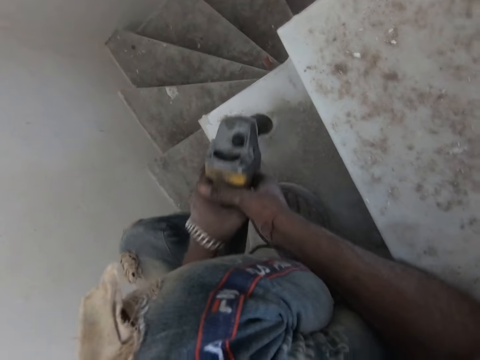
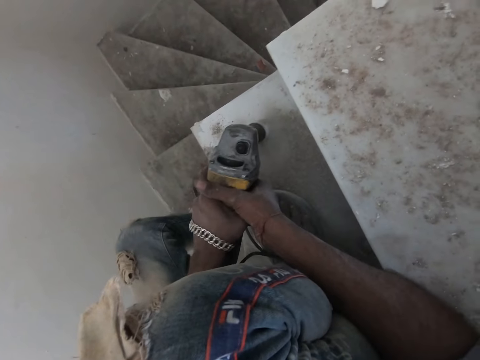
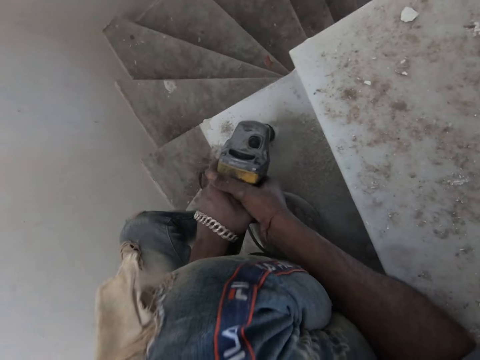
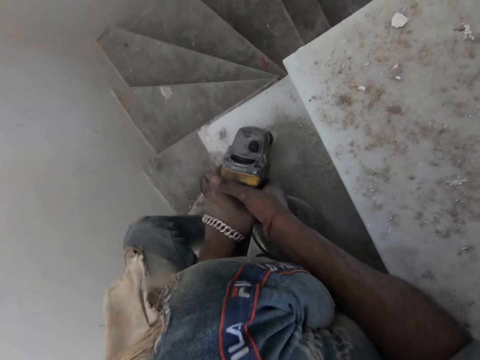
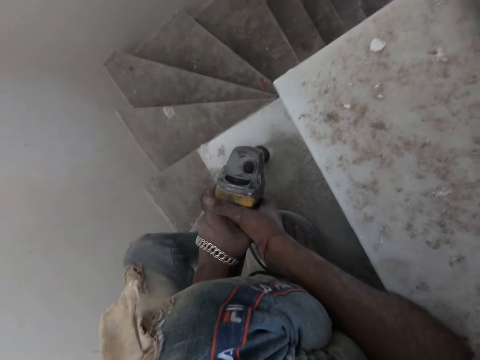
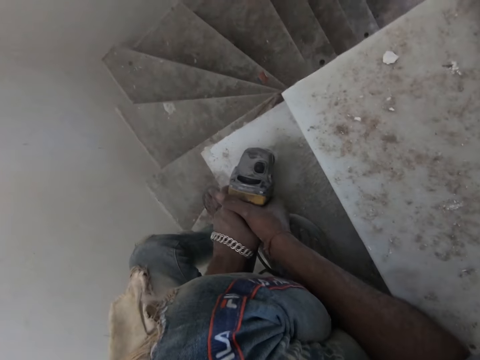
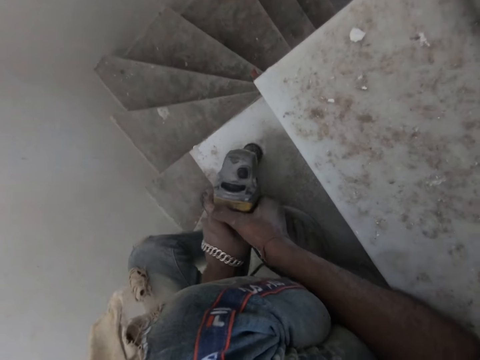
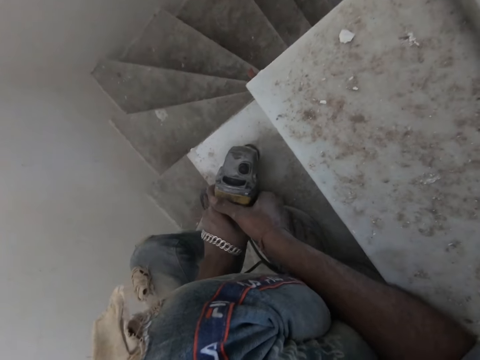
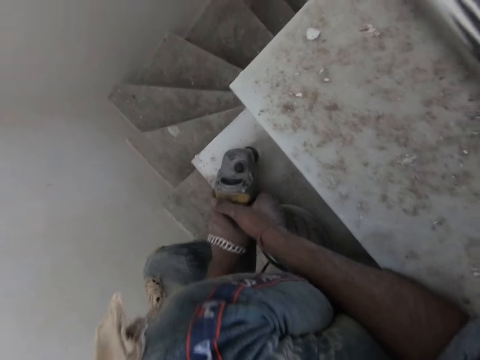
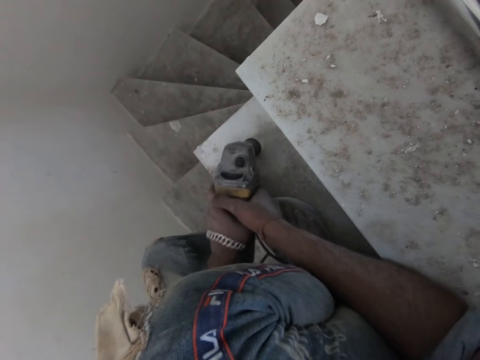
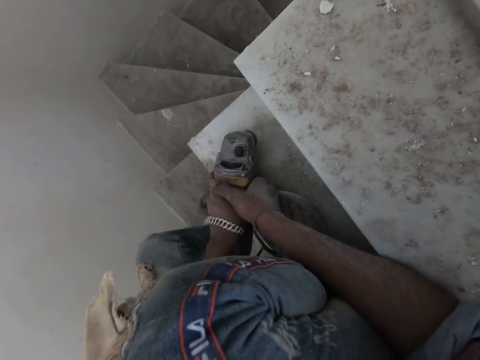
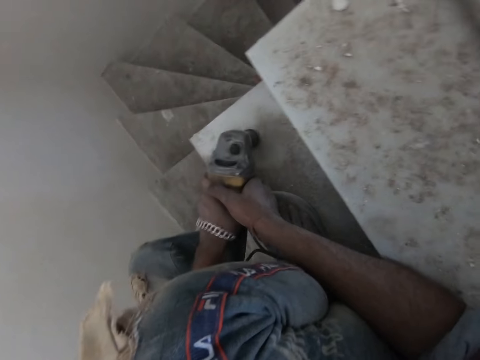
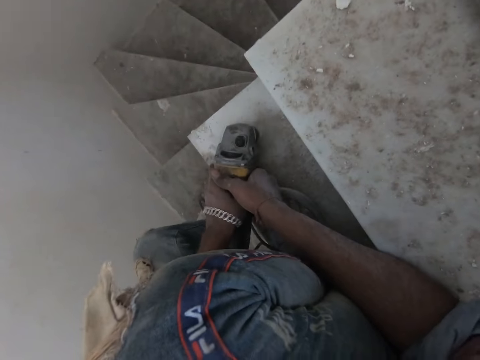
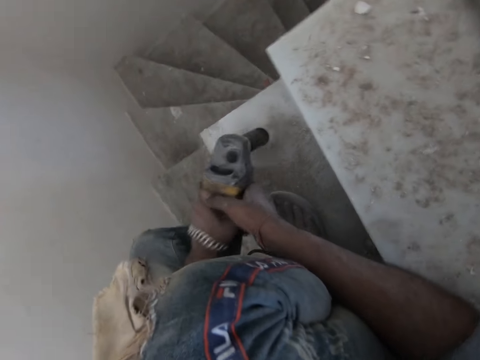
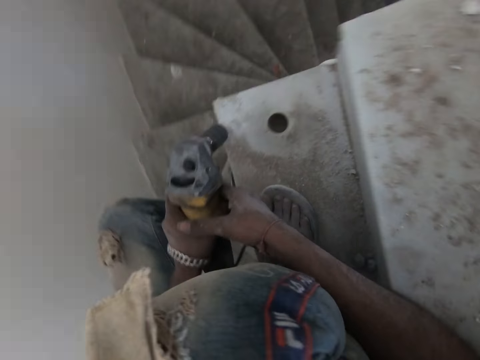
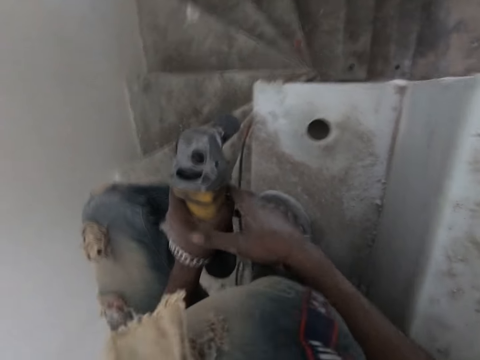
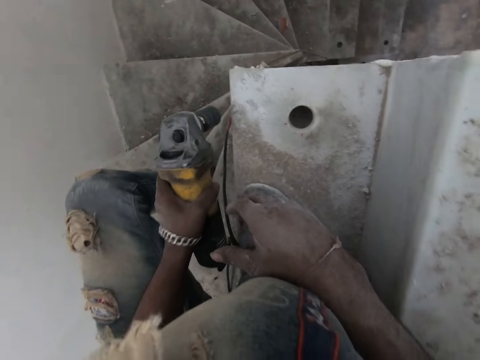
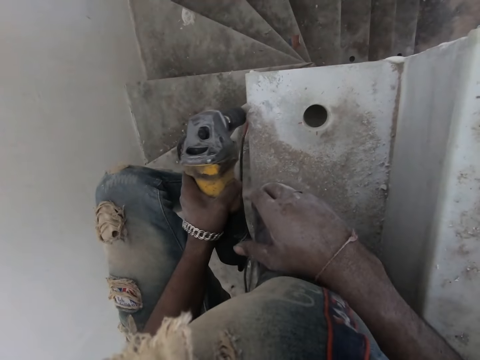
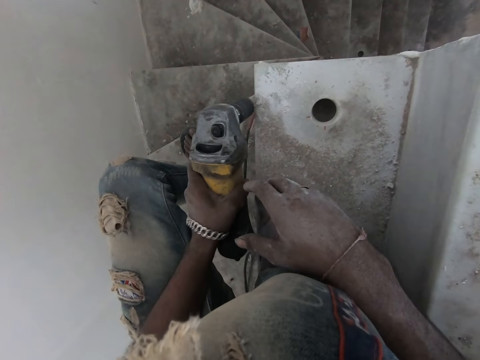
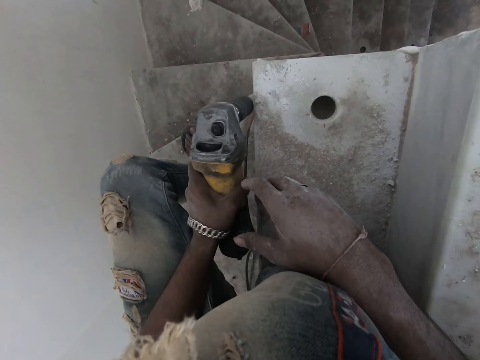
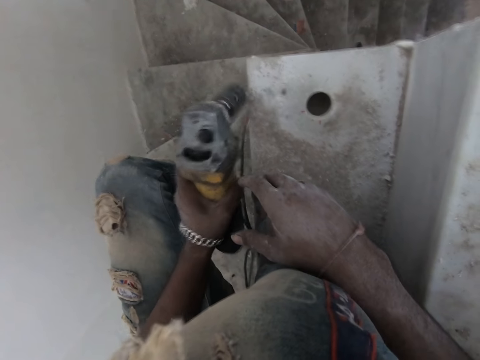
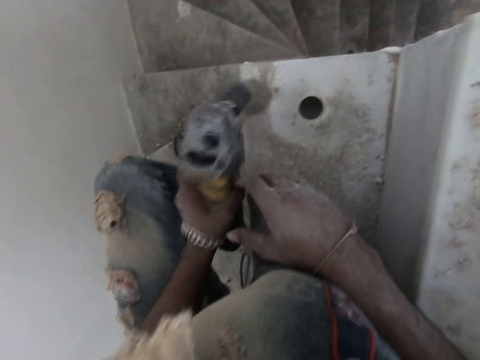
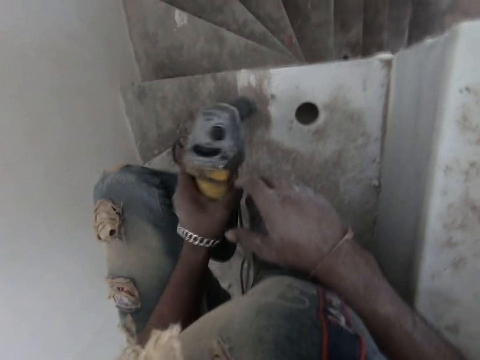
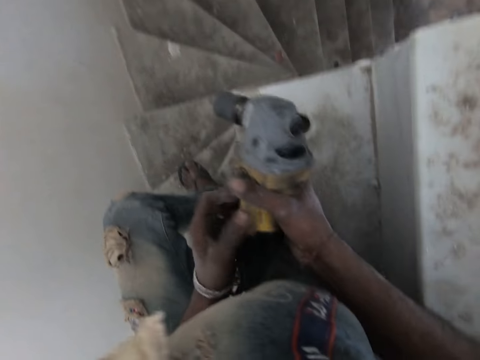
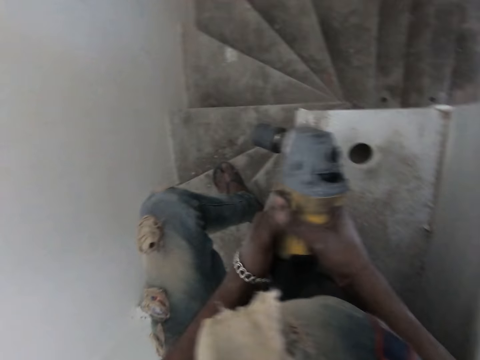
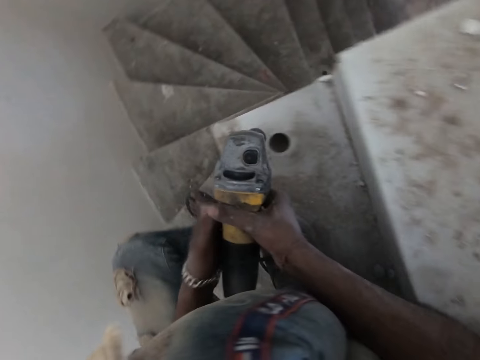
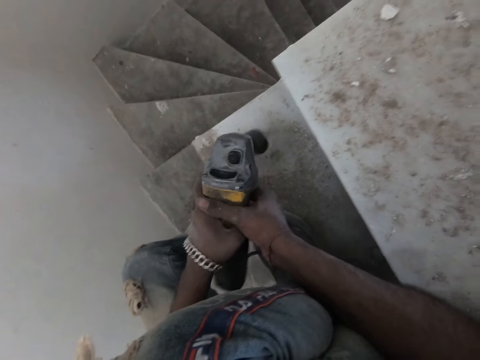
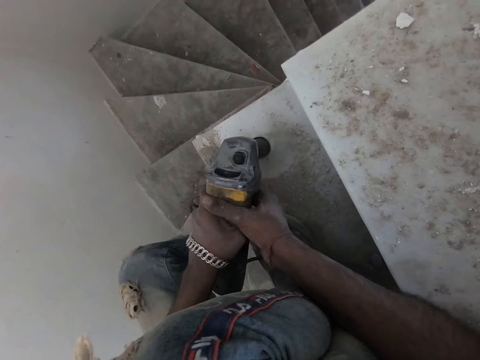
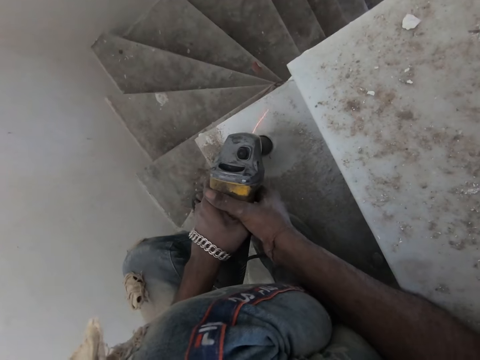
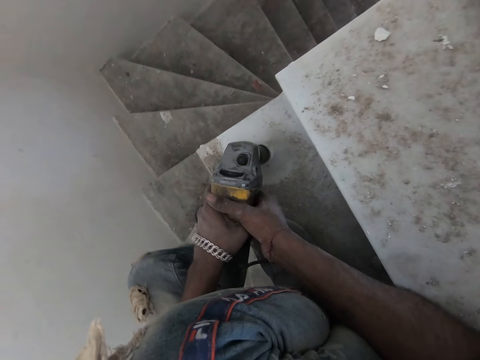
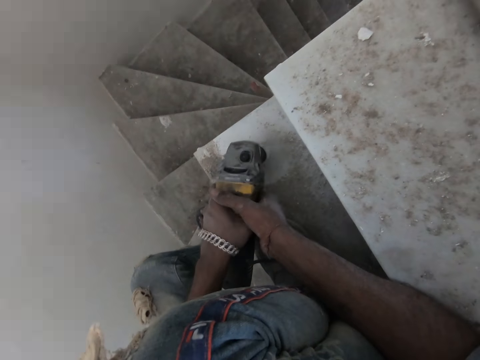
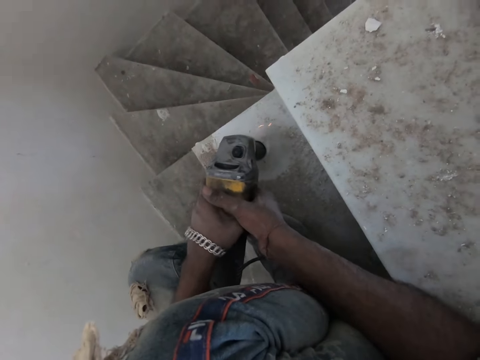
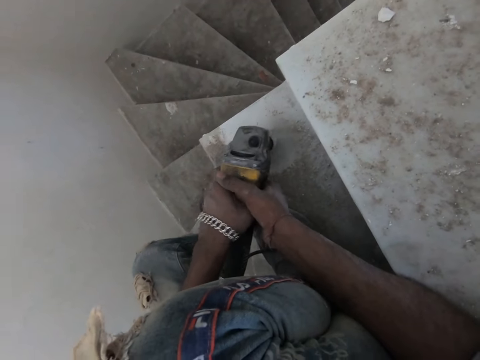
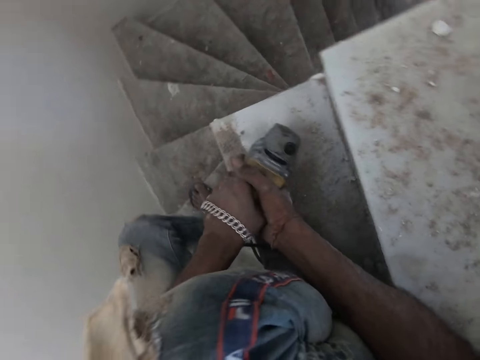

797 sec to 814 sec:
The camera wearer drills the hole in the stair with the rotary hammer drill in both hands. He removes the rotary hammer drill from the stair with both hands. He holds the drill. He turns off the rotary hammer drill in his left hand. He hits the rotary hammer drill in his left hand on the stair. He holds the rotary hammer drill in his left hand with both hands. He turns on the rotary hammer drill in his hands with his left hand. He drills the hole in the stair with the rotary hammer drill in both hands.

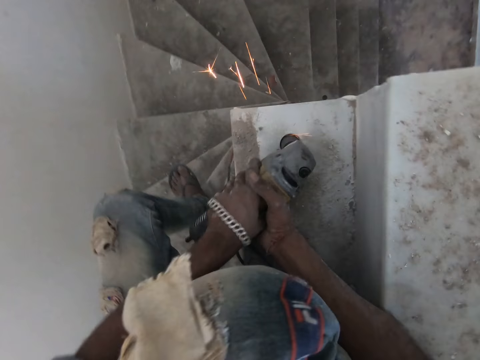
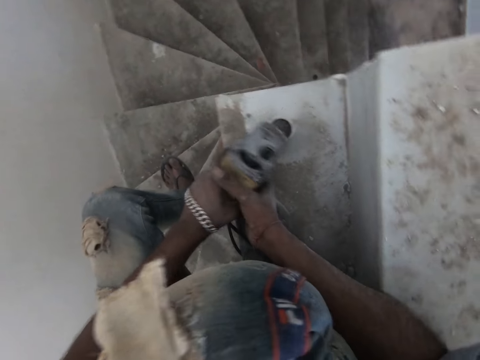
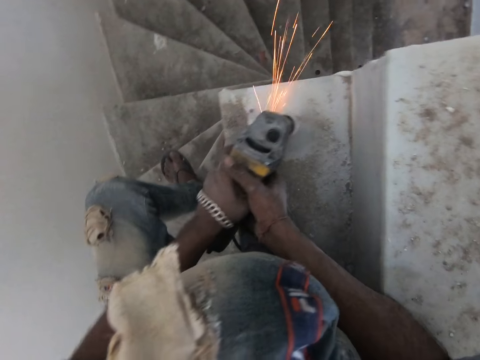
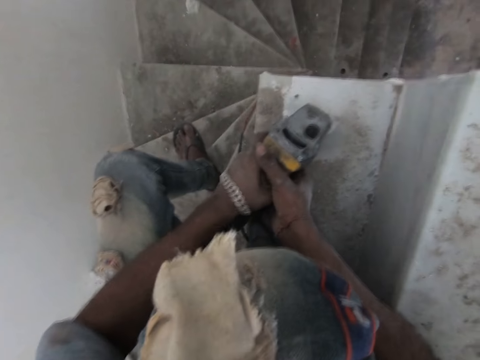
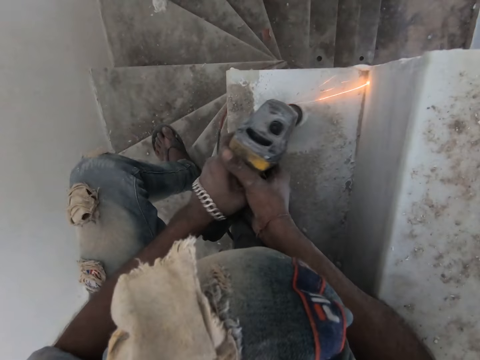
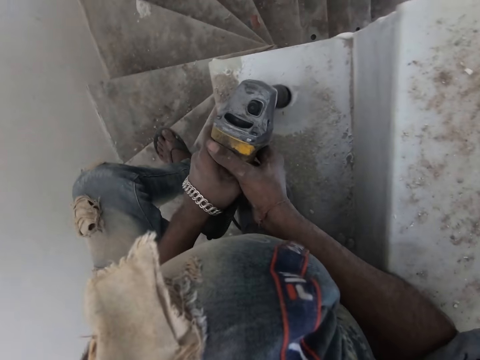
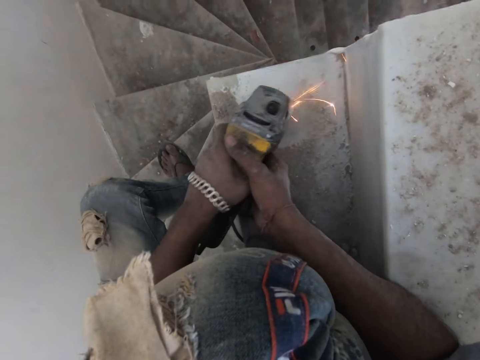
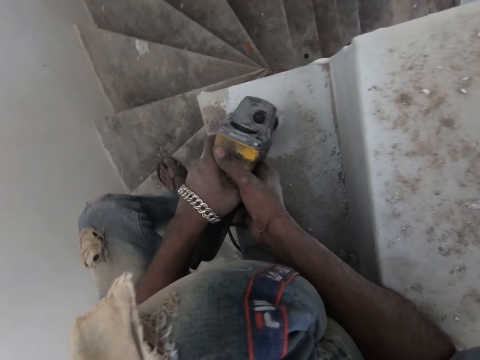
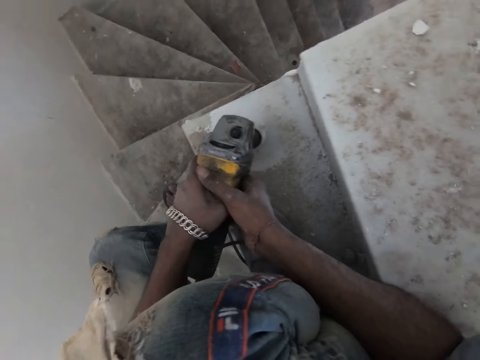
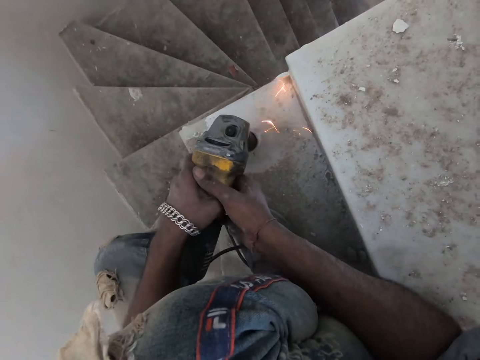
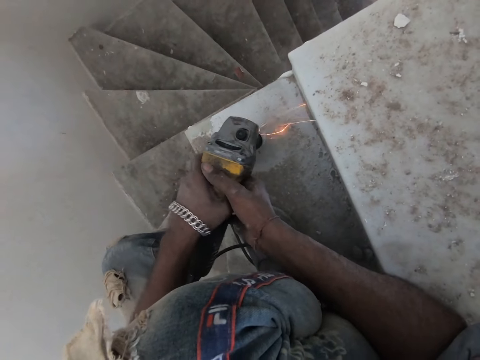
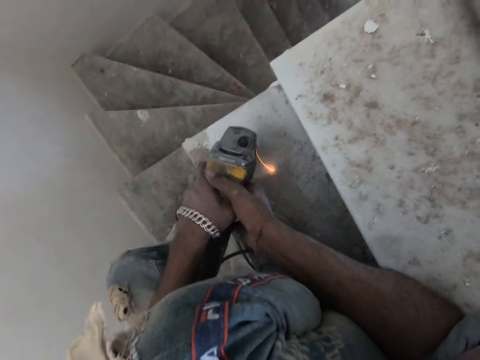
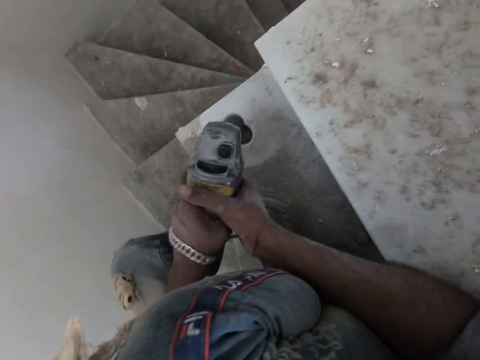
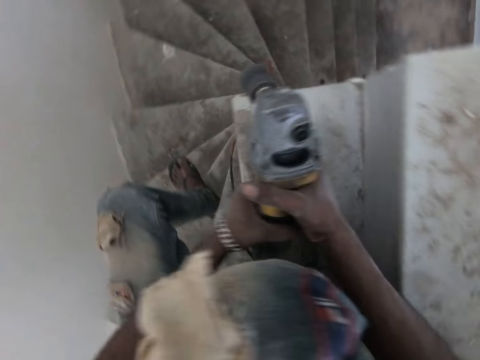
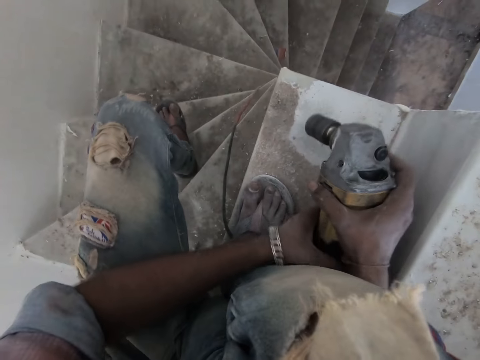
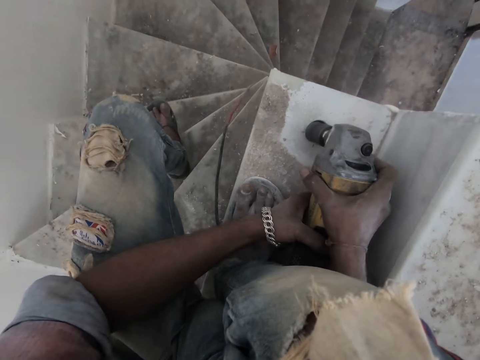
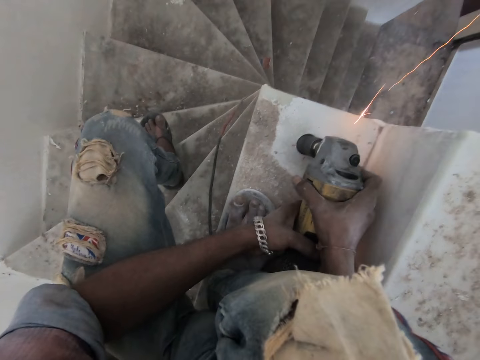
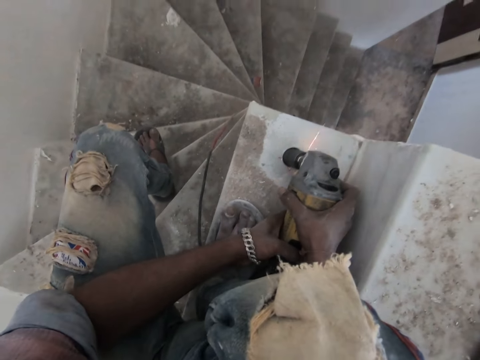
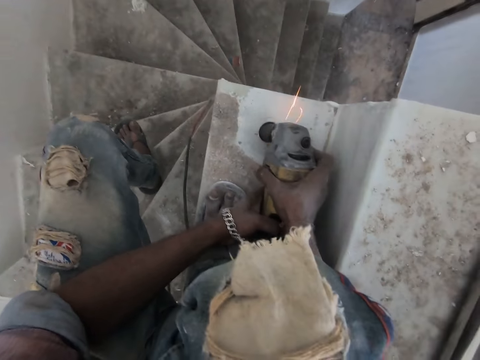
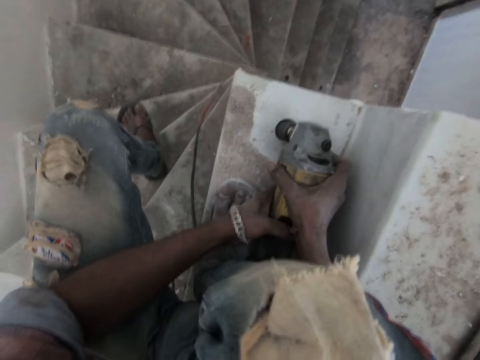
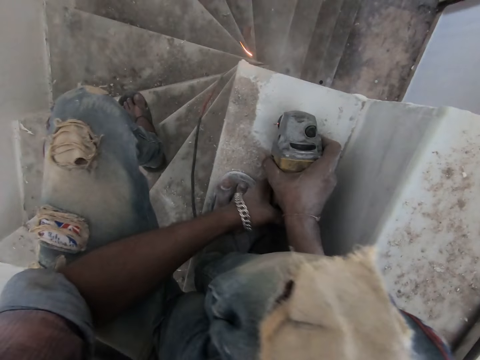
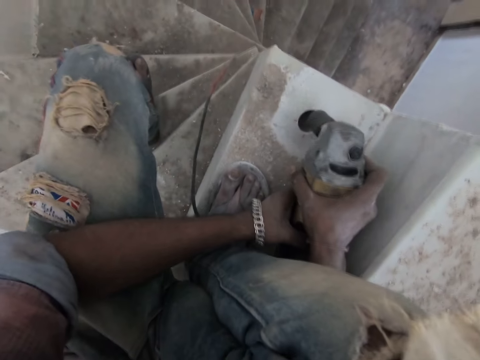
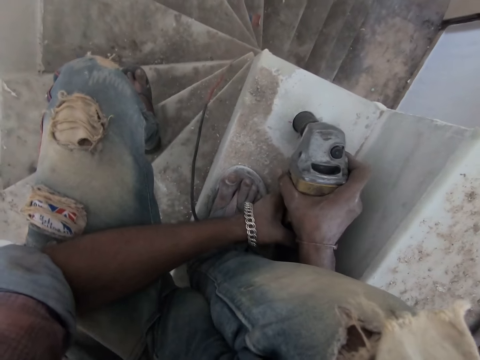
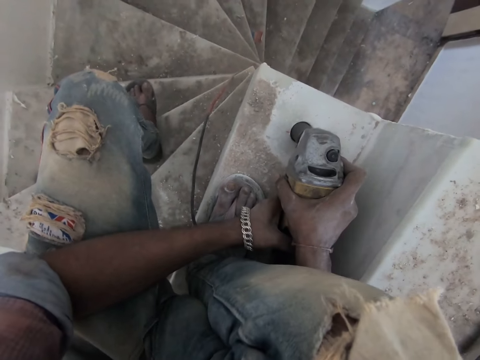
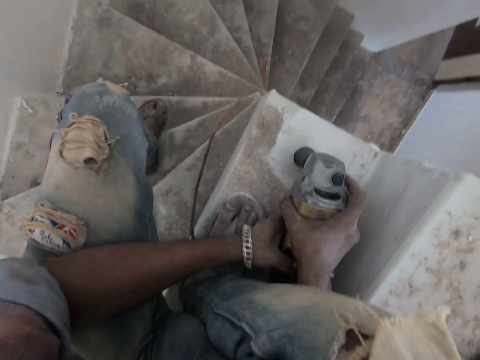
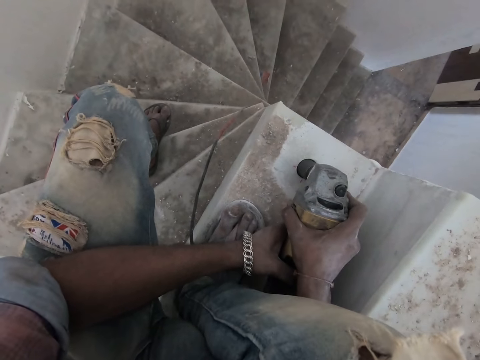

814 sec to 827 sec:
The camera wearer removes the rotary hammer drill from the stair with both hands. He adjusts the rotary hammer drill in his hands with both hands. He drills the hole in the stair with the rotary hammer drill in both hands.
